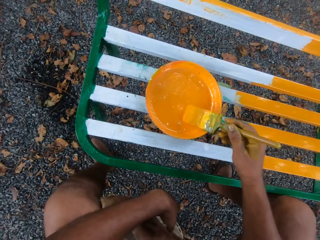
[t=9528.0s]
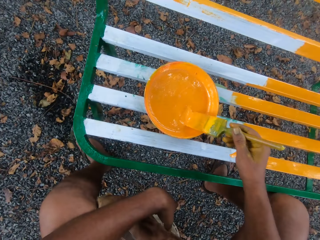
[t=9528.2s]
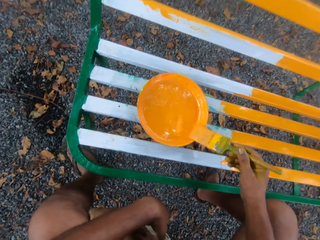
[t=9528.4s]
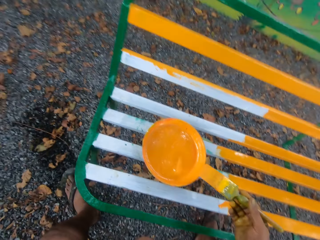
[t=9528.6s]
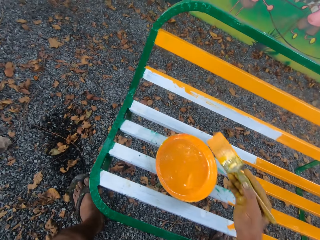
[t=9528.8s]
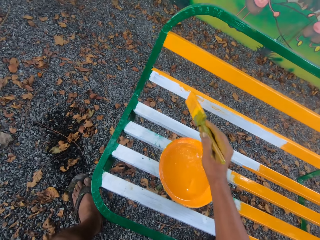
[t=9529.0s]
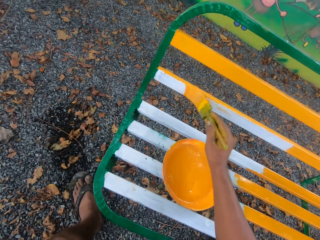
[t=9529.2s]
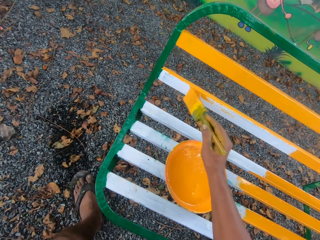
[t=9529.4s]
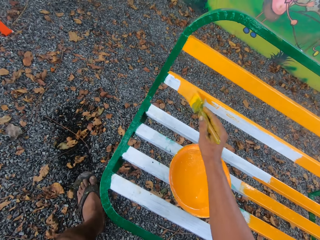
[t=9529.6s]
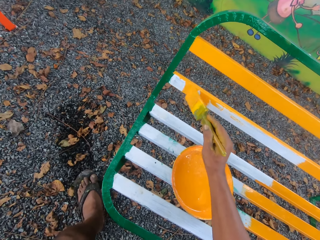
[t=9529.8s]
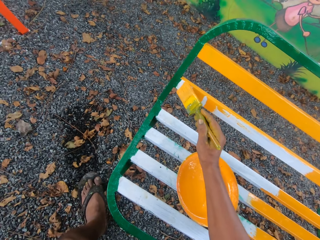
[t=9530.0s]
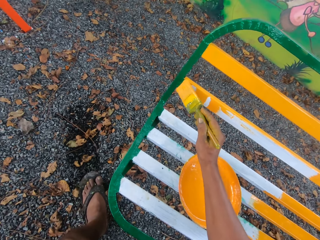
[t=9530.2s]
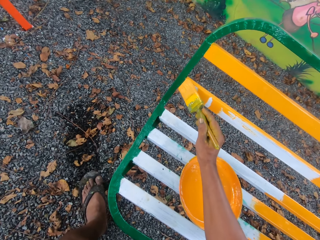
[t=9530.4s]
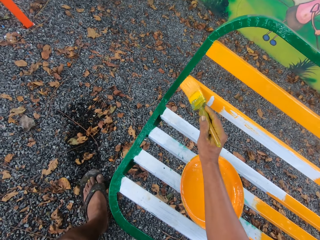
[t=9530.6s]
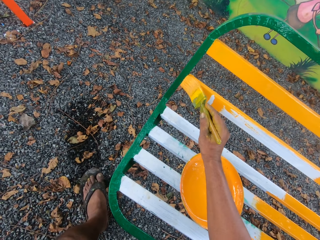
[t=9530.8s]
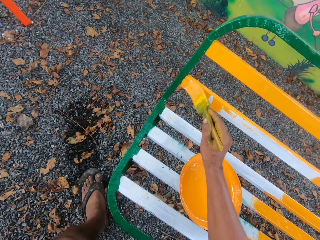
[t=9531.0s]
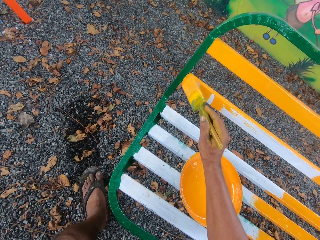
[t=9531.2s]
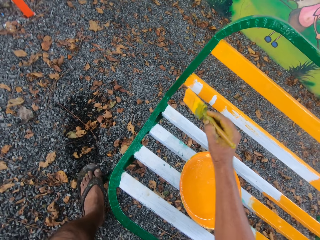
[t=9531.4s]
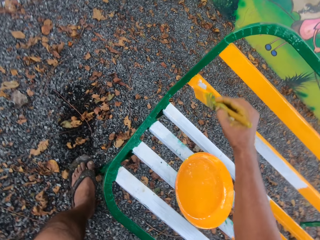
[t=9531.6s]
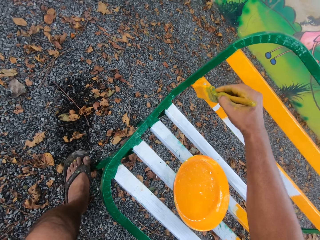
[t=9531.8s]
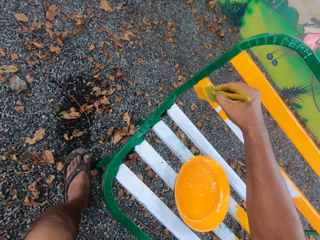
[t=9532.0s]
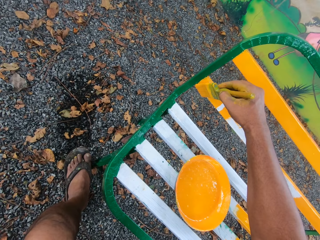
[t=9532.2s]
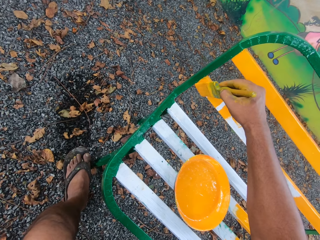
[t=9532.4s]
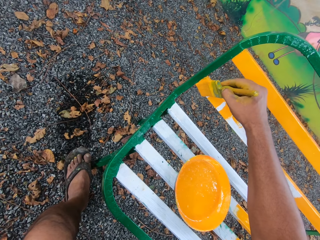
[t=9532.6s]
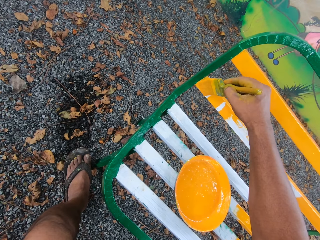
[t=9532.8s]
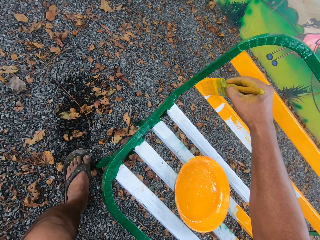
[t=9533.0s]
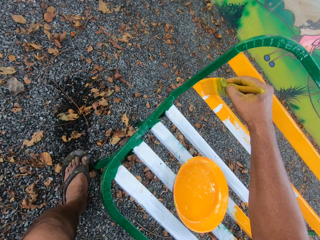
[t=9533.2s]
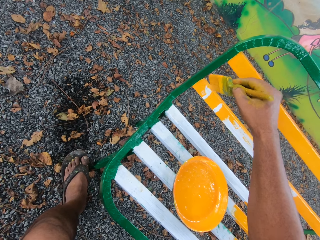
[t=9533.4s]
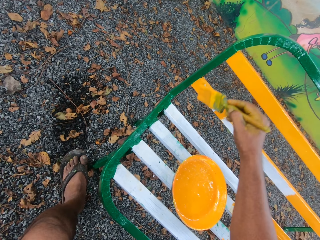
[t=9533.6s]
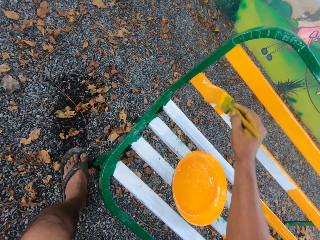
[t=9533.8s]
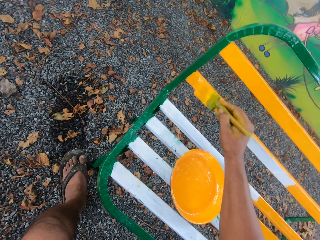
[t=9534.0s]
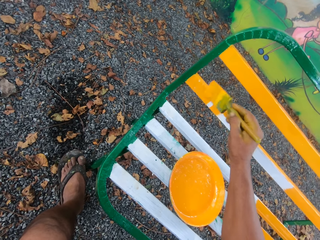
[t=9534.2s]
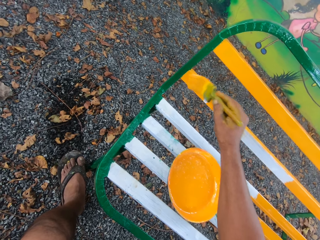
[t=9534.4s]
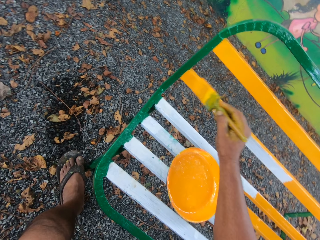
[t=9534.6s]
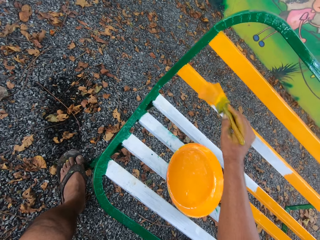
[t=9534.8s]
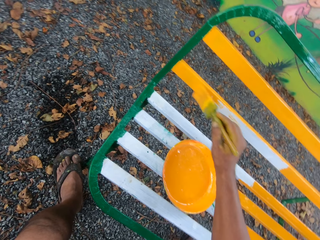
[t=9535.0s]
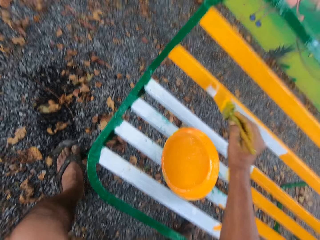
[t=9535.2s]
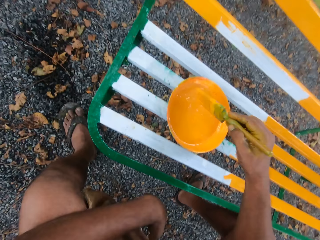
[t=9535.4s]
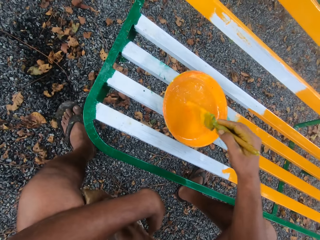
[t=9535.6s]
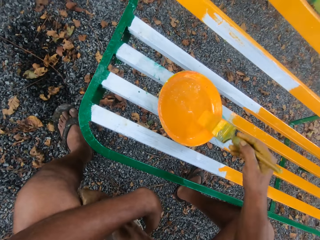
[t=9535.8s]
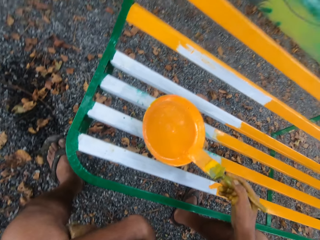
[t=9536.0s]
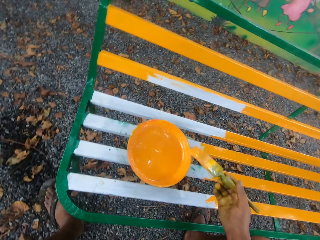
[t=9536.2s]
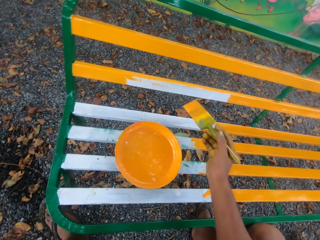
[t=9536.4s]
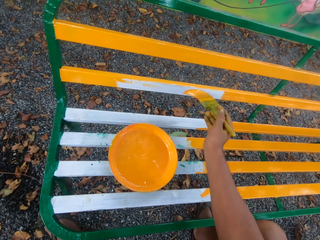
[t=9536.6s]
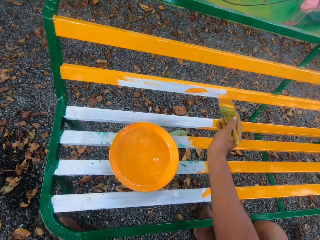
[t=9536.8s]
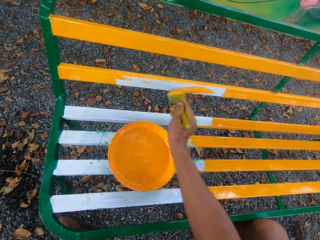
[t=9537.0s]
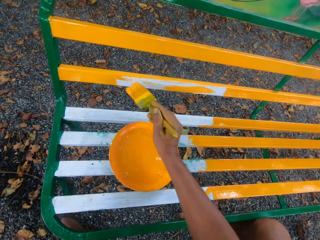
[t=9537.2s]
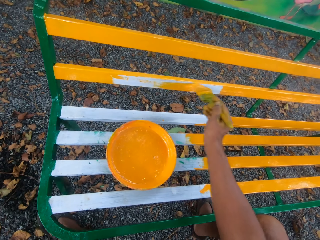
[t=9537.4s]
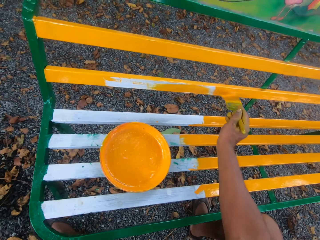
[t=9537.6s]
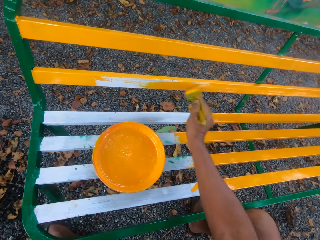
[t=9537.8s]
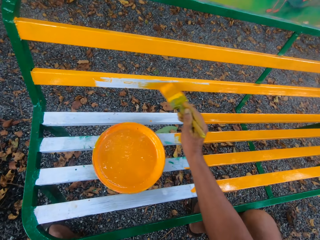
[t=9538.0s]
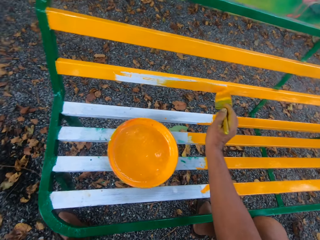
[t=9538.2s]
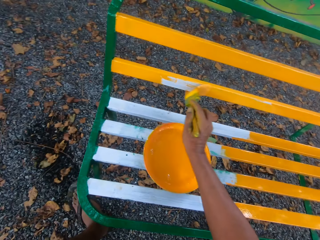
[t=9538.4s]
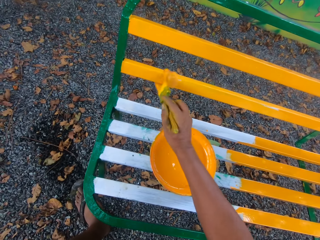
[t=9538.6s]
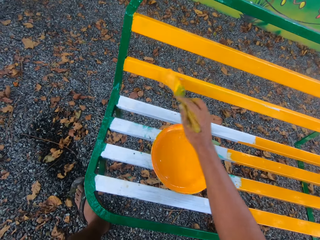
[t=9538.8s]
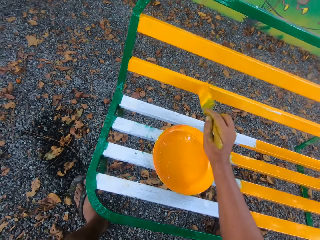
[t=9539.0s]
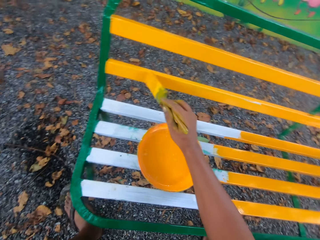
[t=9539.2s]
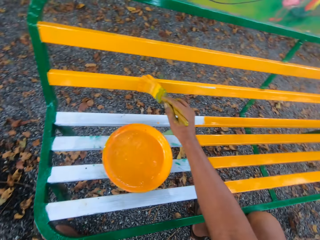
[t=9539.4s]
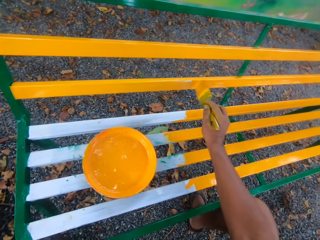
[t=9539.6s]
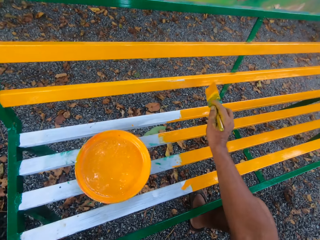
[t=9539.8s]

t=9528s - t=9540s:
The camera wearer dips the brush into paint. They paint the bench with the brush. They dip the brush into paint and paint the bench with the brush.

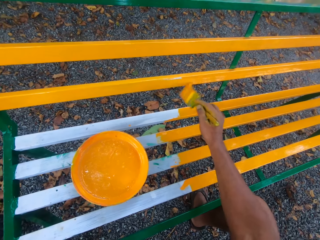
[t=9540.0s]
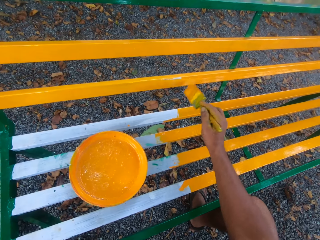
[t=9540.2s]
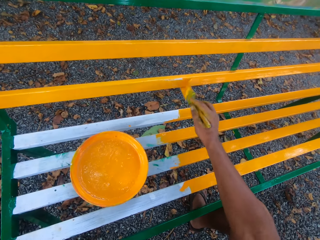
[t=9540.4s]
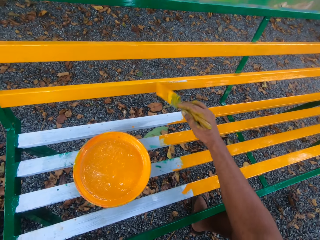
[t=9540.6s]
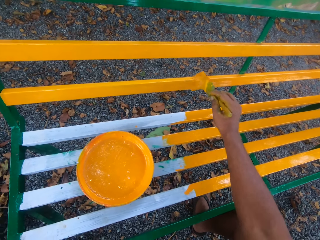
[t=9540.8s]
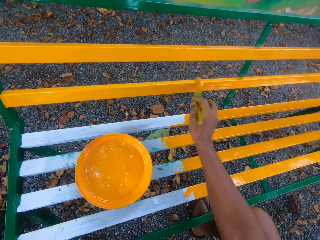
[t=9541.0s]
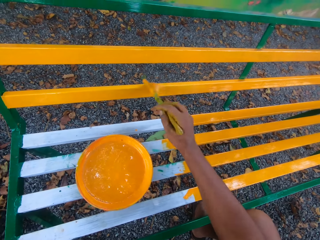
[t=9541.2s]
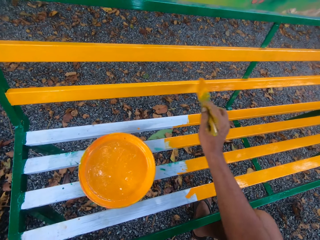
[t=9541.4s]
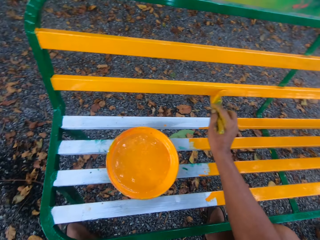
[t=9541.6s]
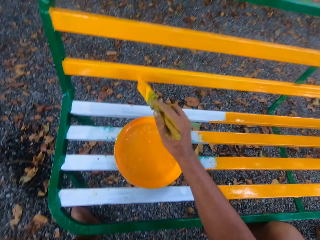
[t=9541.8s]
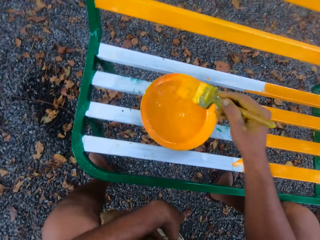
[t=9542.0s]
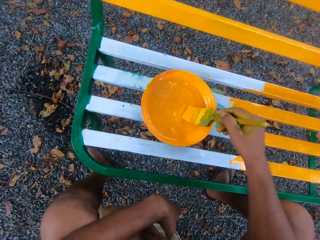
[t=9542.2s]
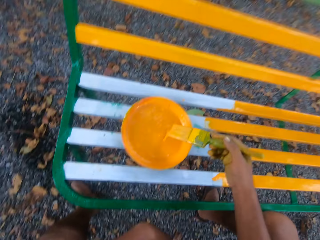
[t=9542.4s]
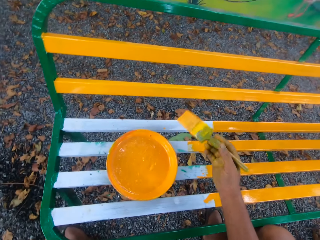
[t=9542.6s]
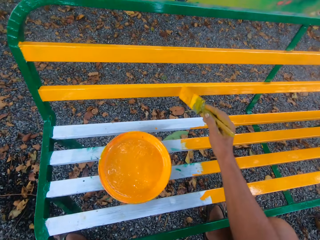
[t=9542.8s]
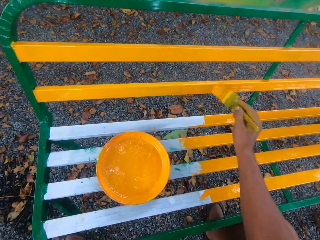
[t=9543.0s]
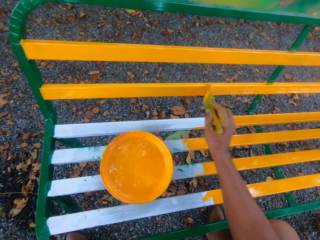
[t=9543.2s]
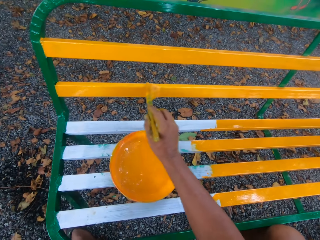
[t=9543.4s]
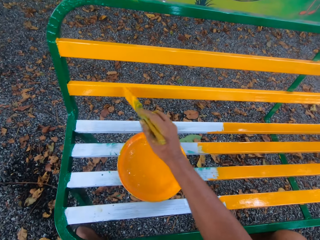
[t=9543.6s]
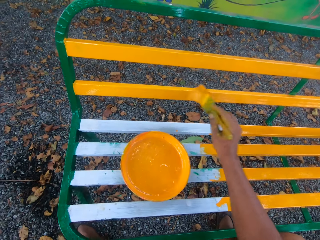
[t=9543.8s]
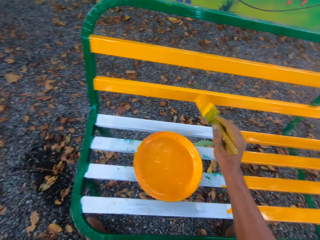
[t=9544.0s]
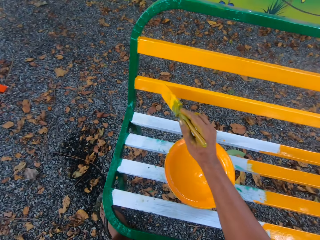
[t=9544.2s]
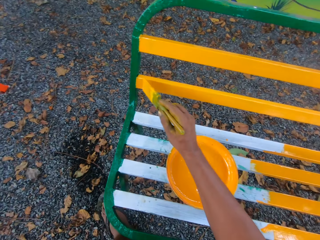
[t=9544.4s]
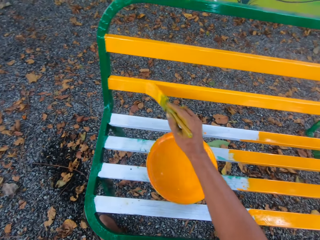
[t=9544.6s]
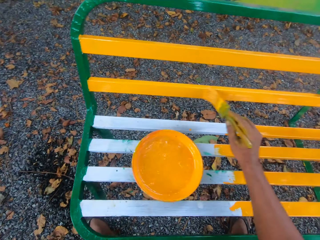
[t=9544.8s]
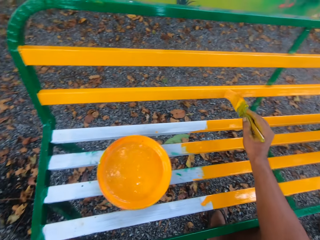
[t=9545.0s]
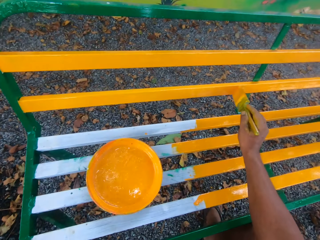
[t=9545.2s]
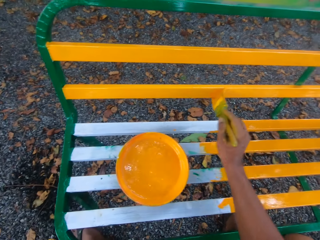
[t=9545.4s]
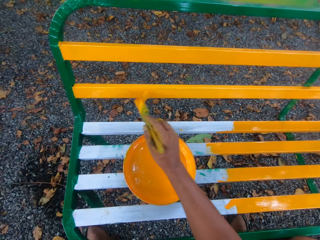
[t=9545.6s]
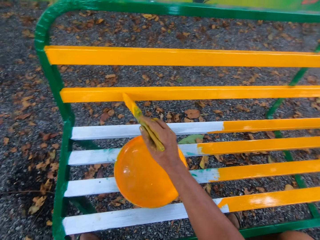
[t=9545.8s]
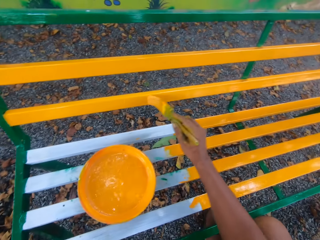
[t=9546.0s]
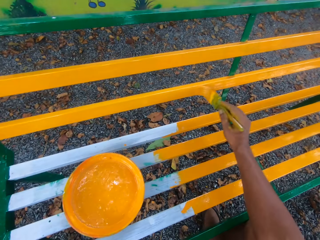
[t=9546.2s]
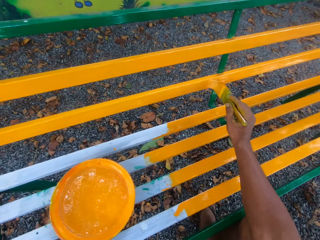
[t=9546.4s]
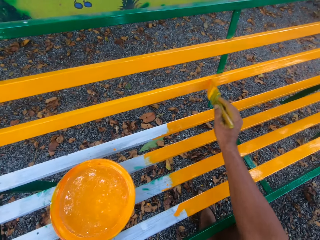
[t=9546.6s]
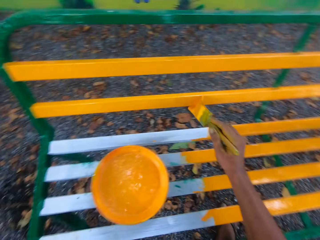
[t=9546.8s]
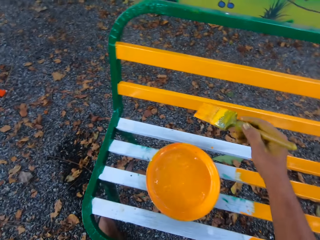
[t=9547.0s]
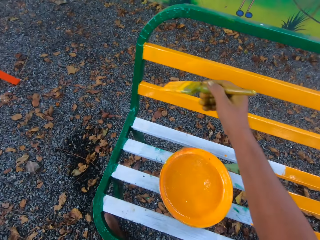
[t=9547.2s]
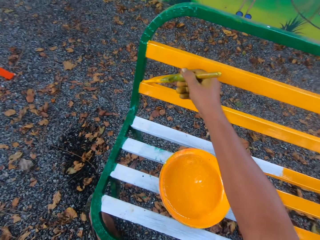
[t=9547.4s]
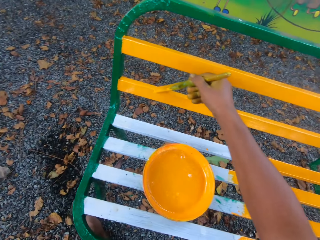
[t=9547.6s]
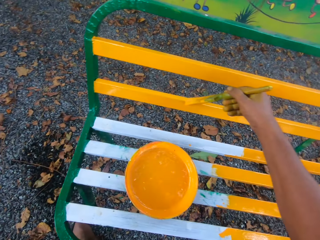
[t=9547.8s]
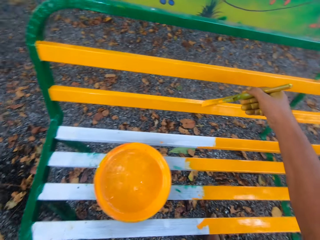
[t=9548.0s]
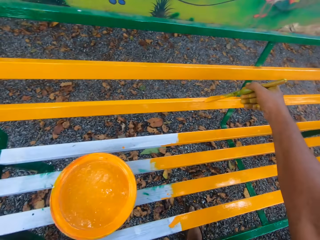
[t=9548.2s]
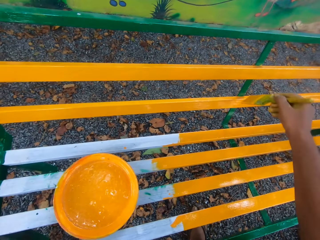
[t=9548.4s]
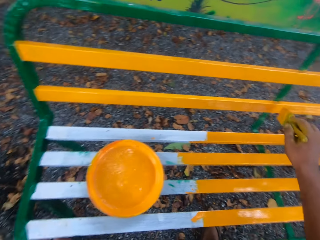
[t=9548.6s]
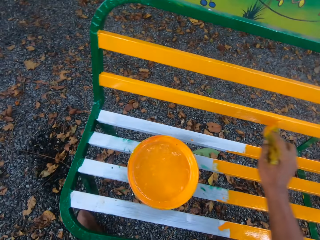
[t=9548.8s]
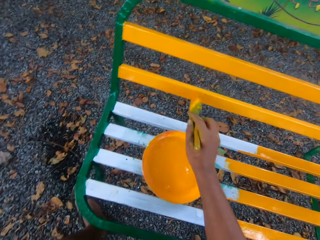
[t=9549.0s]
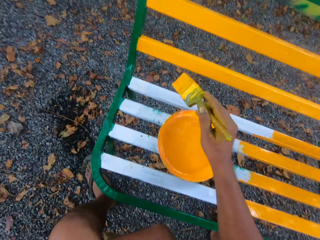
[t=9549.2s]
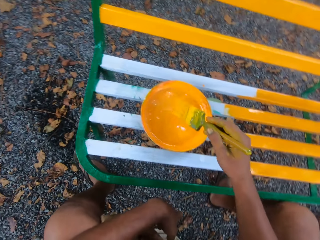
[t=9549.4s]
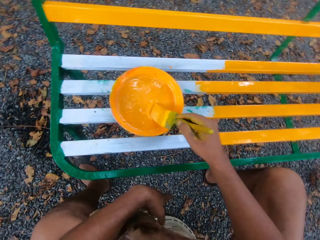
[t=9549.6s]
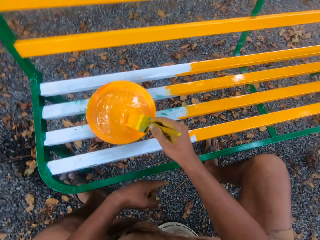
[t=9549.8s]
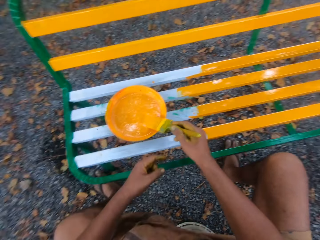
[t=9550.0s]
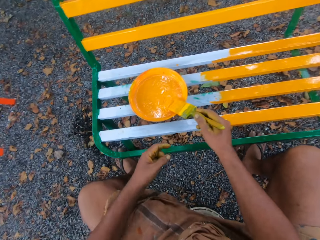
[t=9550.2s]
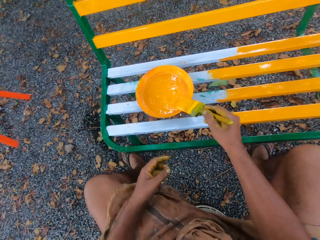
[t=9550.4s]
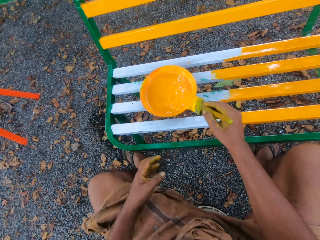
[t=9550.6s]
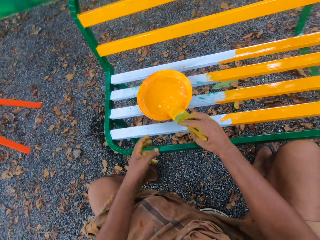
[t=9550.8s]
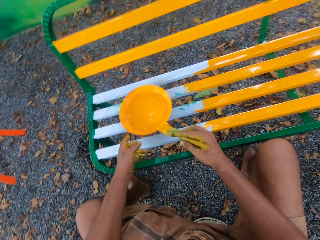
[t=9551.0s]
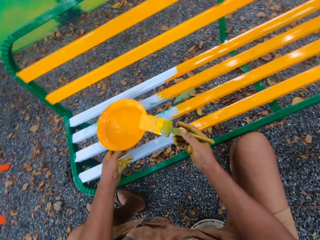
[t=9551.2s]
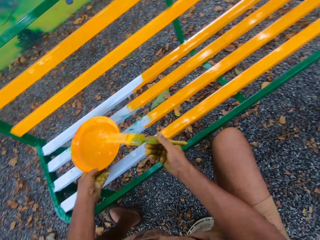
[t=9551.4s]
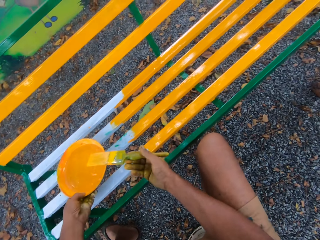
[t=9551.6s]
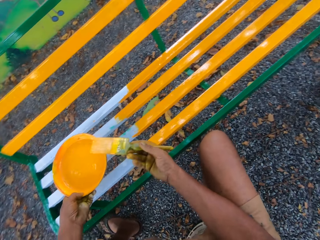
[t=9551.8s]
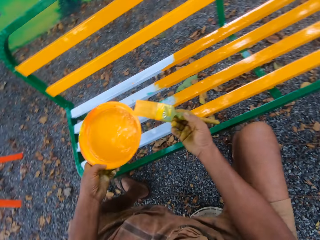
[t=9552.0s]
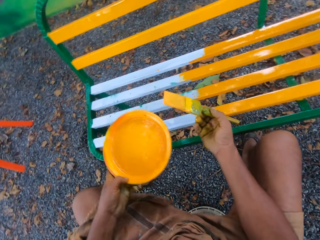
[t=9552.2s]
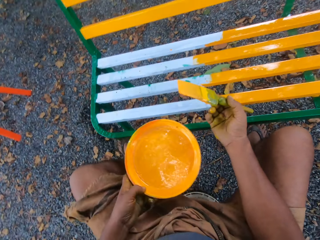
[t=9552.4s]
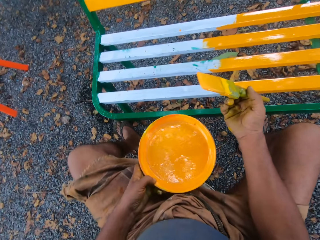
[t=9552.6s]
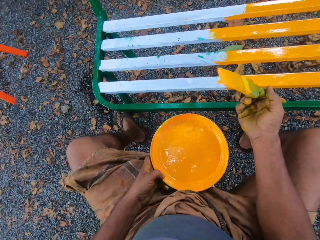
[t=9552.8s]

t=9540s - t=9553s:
The camera wearer dips the brush into paint. They paint the bench with the brush. They dip the brush into paint. They carry the plate off the bench.
